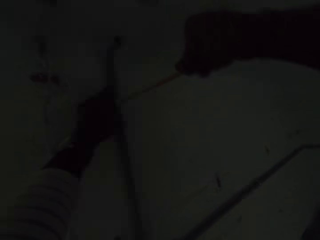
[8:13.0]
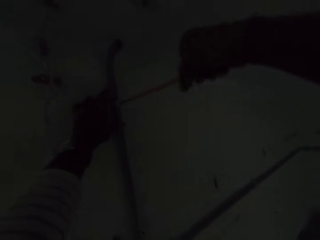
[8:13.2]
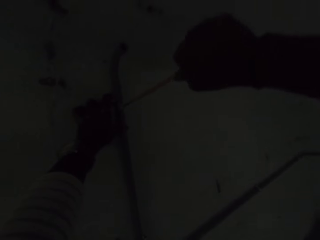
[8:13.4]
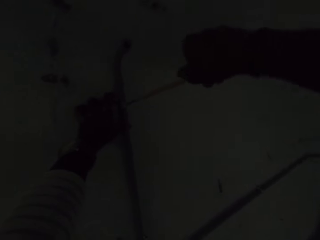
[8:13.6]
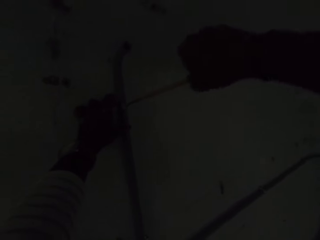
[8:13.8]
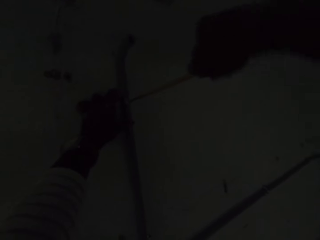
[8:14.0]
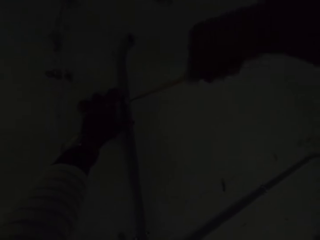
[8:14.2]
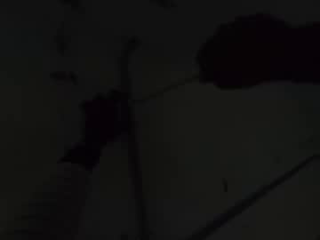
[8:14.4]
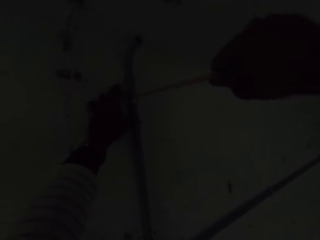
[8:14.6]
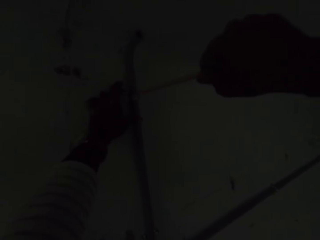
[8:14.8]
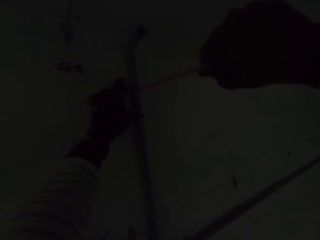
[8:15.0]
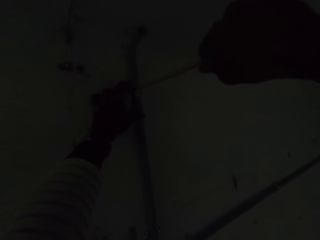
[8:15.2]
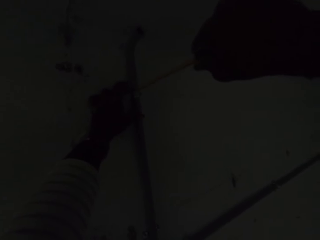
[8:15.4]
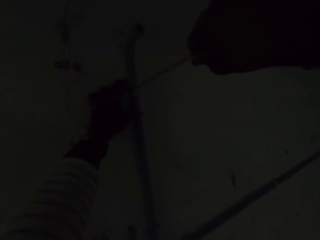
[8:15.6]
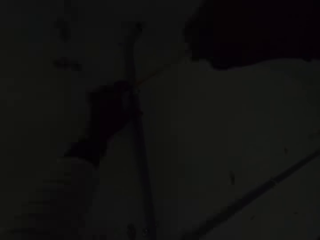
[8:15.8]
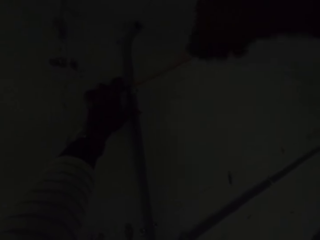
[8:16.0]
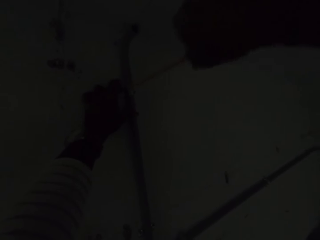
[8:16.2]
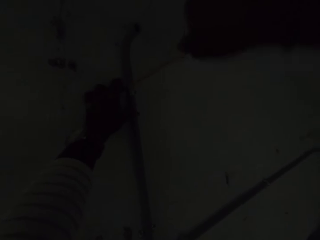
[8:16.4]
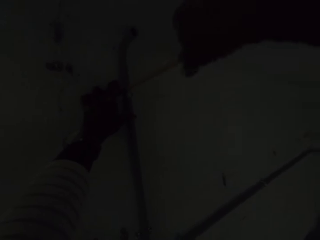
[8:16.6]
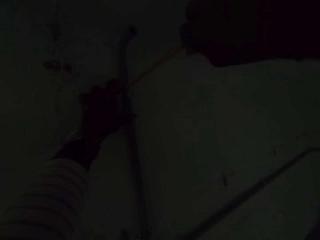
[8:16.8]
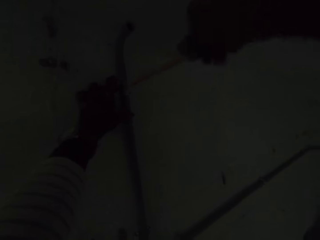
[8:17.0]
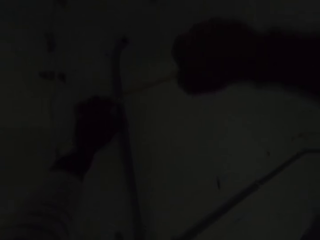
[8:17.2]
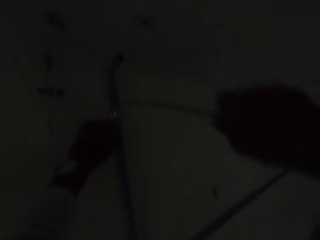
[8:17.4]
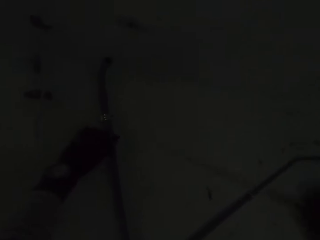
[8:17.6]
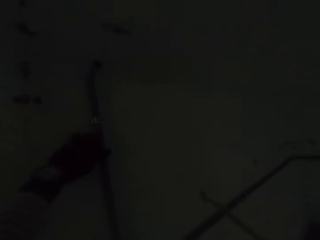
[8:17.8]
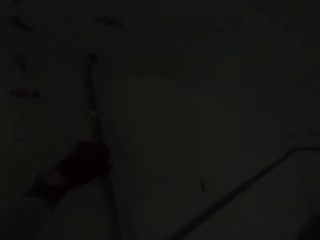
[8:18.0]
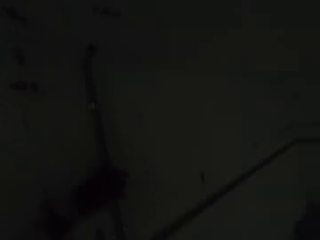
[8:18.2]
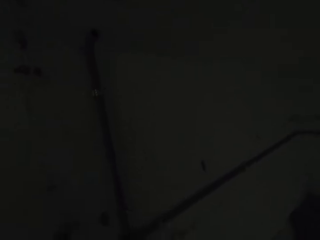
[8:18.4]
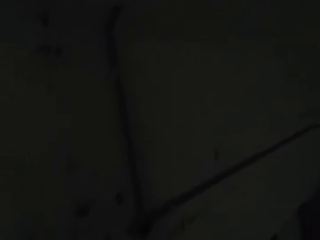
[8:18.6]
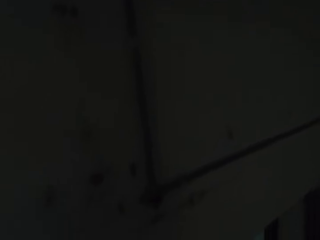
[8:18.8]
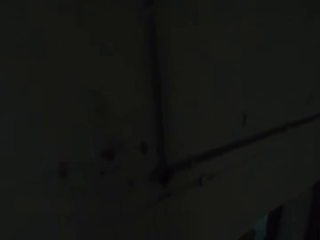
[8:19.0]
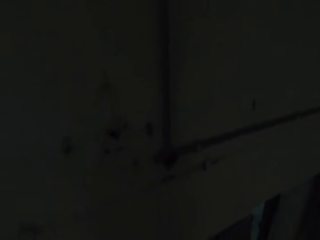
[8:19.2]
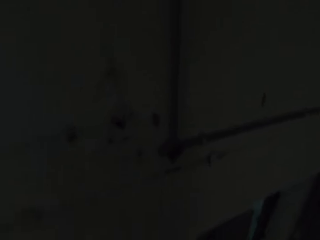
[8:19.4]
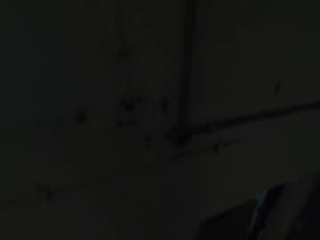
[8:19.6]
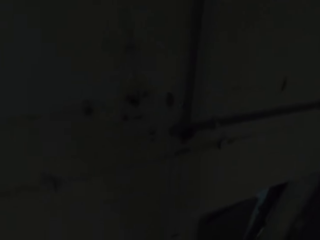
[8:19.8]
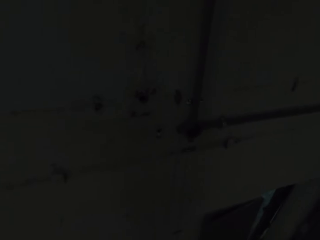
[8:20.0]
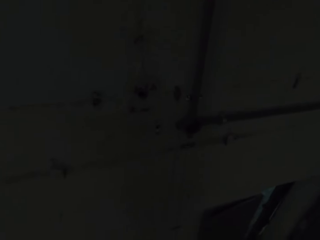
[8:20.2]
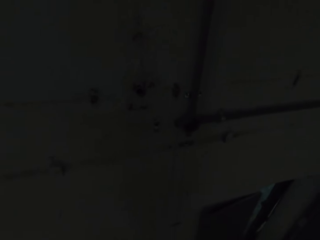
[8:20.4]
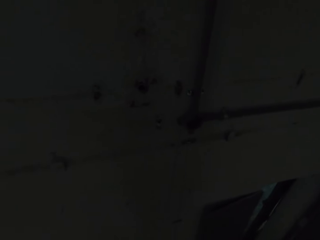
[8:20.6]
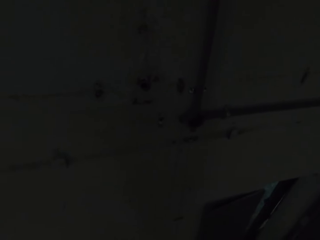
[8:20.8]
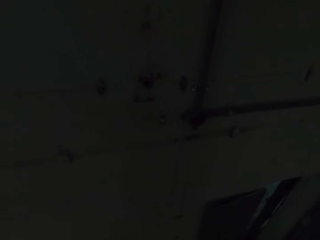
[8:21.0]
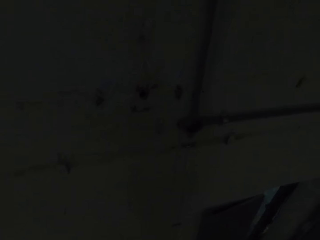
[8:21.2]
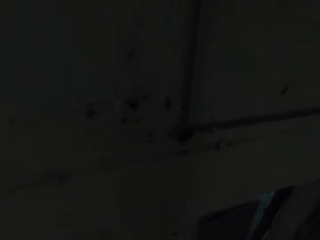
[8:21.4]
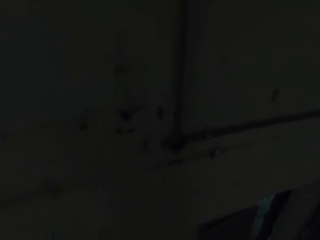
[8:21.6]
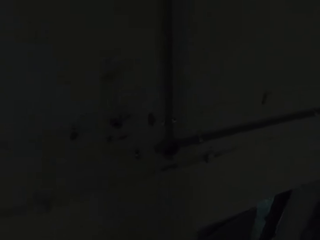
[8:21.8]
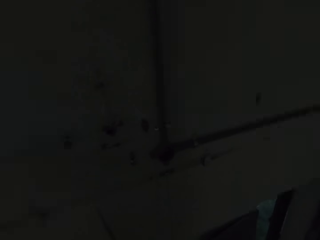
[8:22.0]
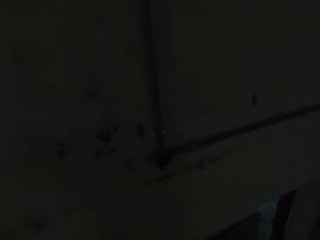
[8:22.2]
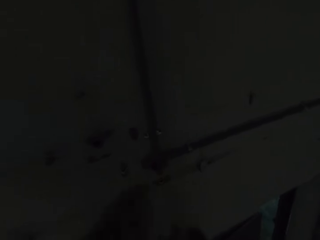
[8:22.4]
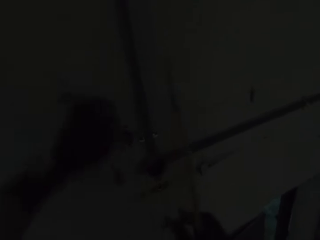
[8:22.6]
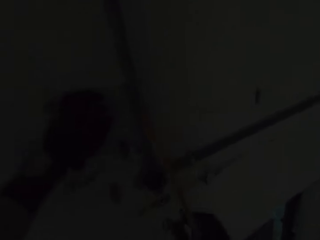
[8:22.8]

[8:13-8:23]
The camera wearer looks around the house.

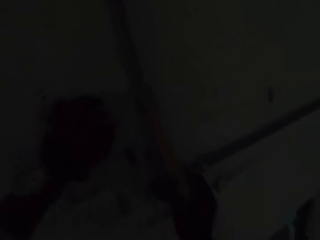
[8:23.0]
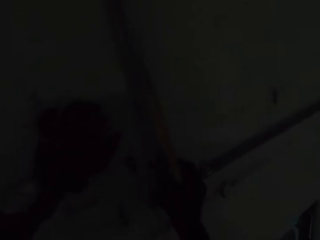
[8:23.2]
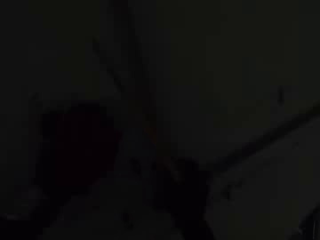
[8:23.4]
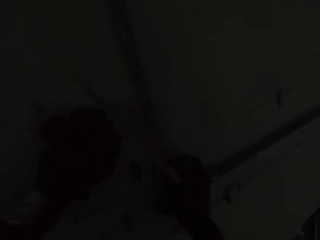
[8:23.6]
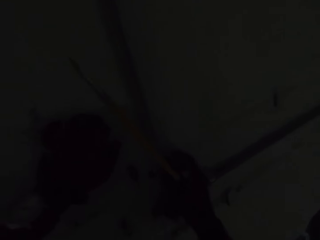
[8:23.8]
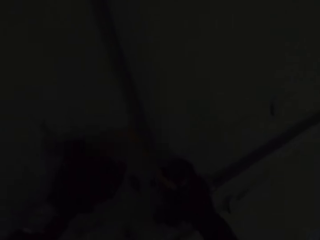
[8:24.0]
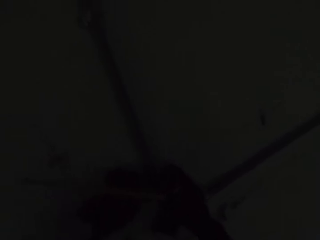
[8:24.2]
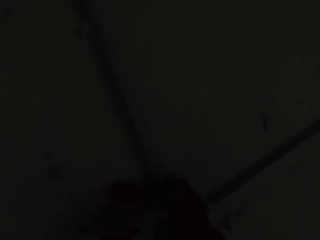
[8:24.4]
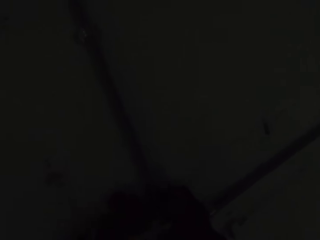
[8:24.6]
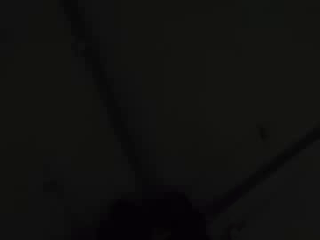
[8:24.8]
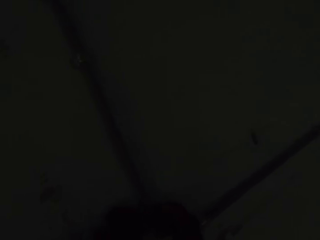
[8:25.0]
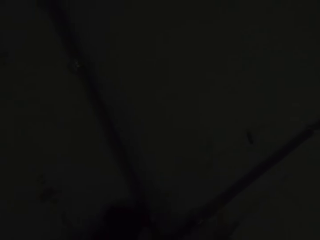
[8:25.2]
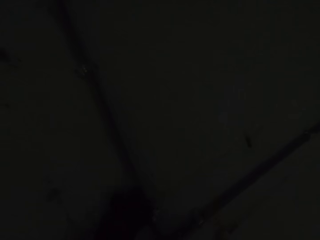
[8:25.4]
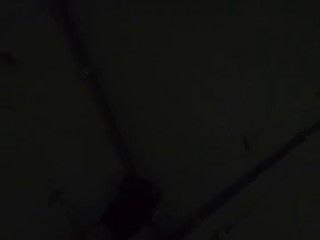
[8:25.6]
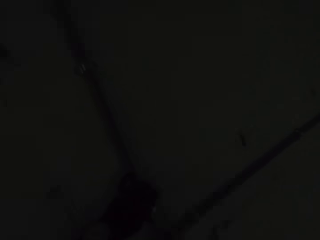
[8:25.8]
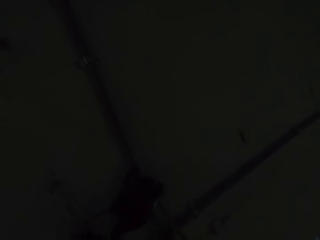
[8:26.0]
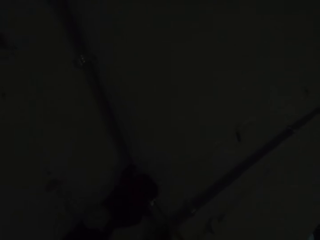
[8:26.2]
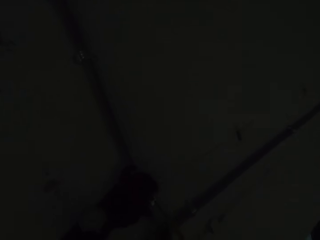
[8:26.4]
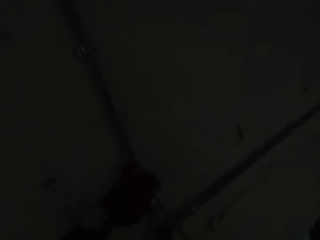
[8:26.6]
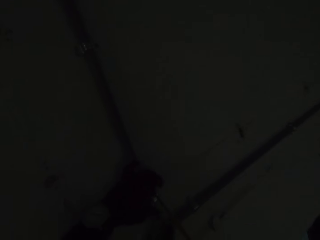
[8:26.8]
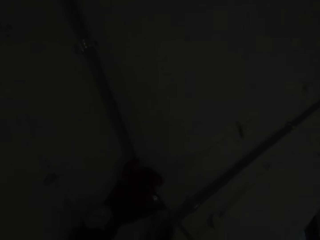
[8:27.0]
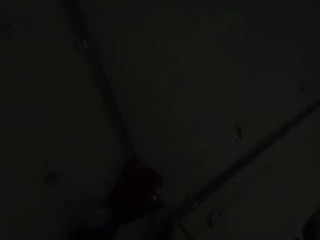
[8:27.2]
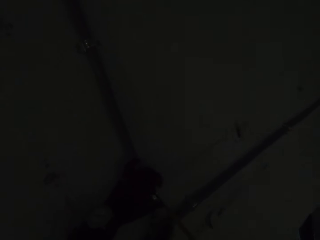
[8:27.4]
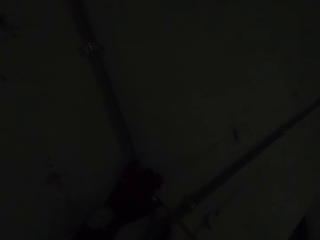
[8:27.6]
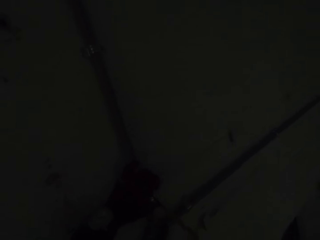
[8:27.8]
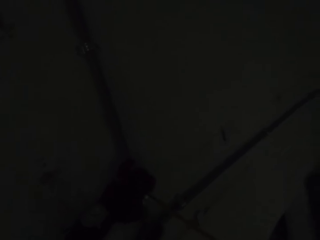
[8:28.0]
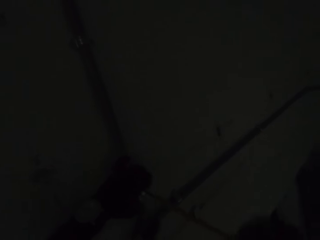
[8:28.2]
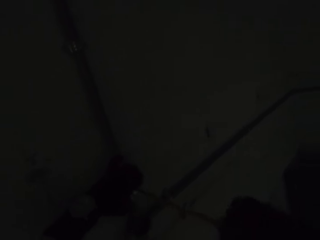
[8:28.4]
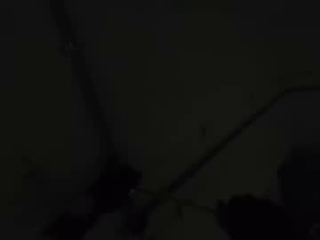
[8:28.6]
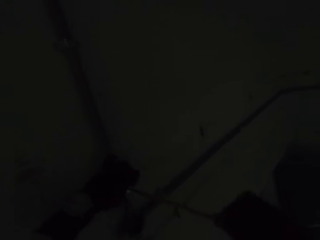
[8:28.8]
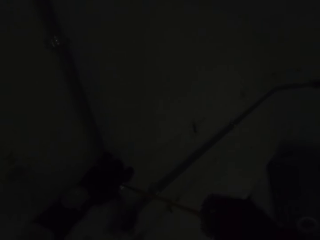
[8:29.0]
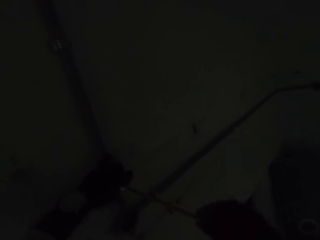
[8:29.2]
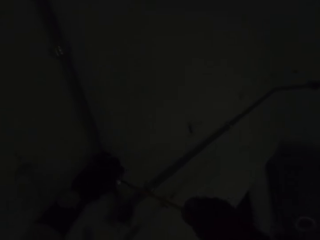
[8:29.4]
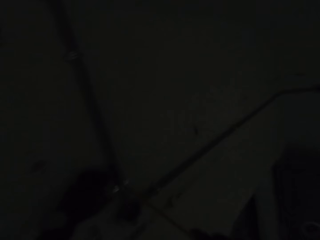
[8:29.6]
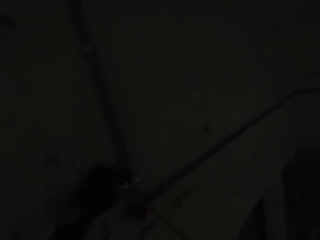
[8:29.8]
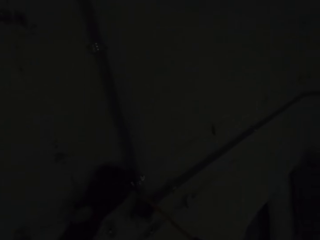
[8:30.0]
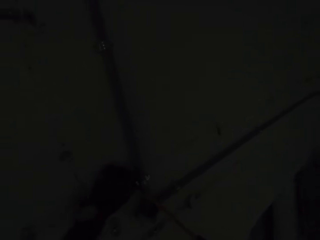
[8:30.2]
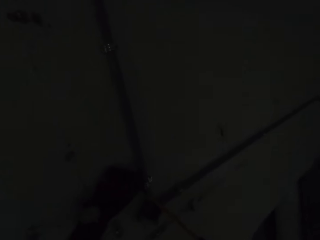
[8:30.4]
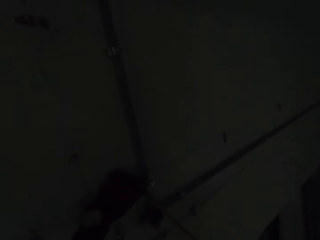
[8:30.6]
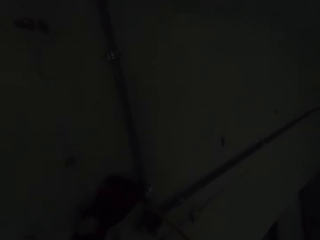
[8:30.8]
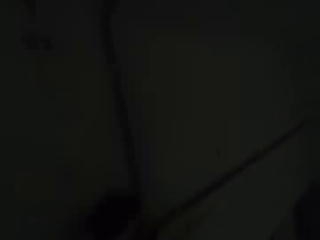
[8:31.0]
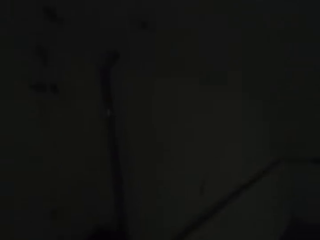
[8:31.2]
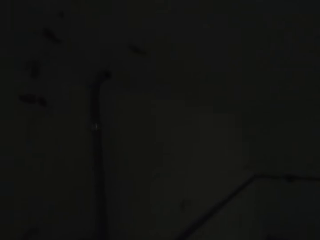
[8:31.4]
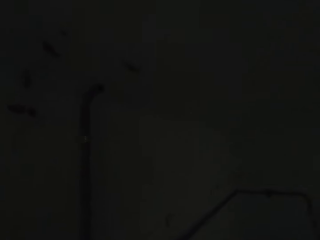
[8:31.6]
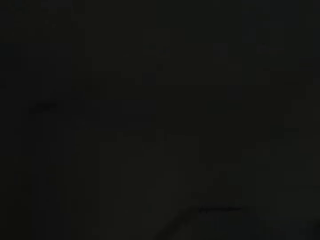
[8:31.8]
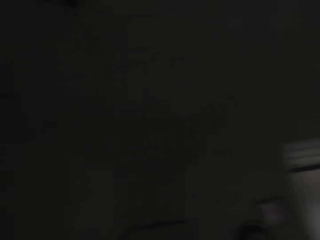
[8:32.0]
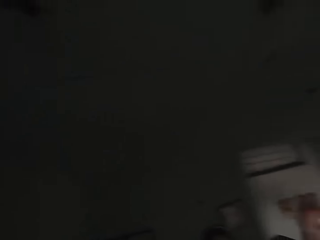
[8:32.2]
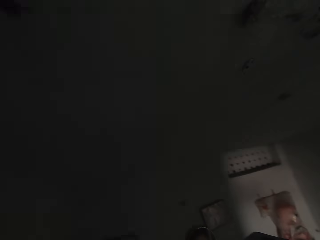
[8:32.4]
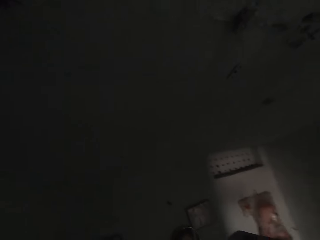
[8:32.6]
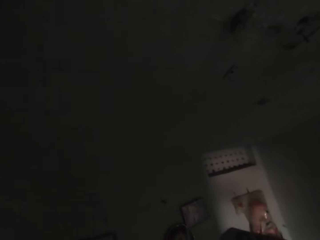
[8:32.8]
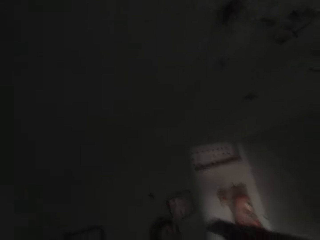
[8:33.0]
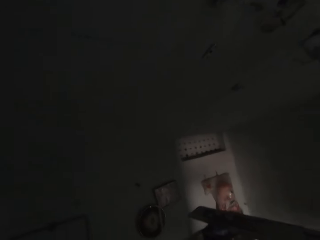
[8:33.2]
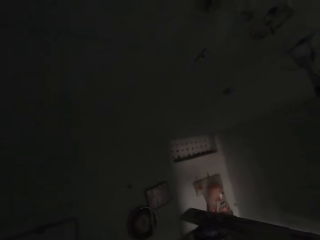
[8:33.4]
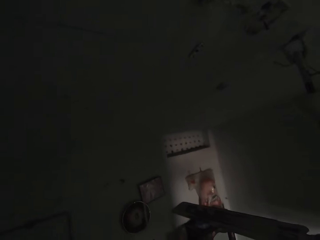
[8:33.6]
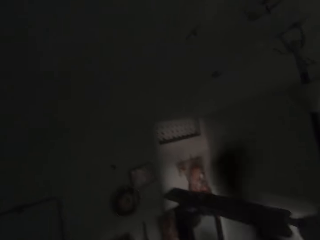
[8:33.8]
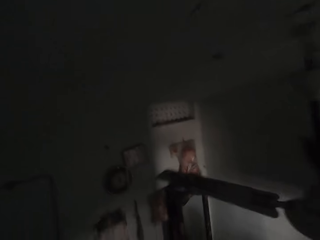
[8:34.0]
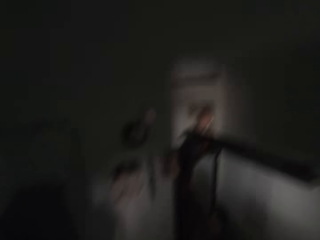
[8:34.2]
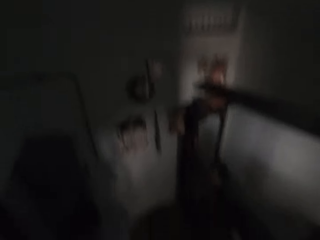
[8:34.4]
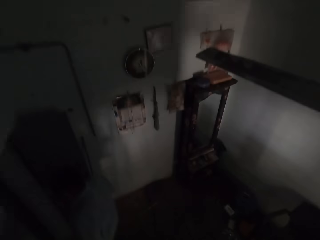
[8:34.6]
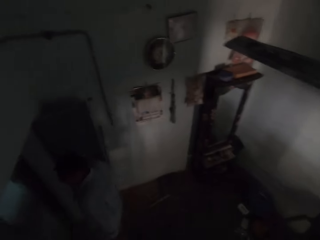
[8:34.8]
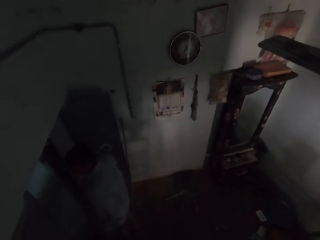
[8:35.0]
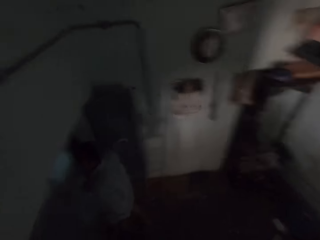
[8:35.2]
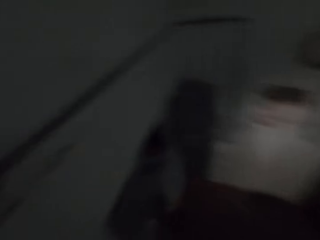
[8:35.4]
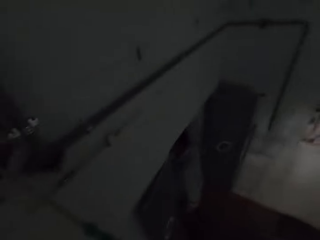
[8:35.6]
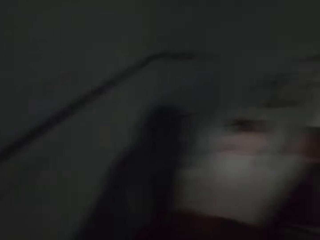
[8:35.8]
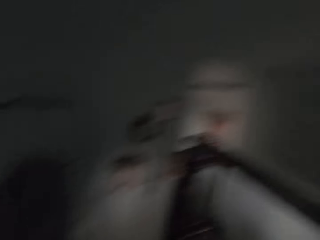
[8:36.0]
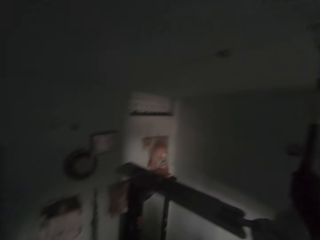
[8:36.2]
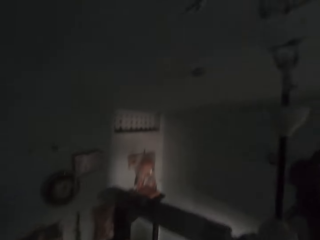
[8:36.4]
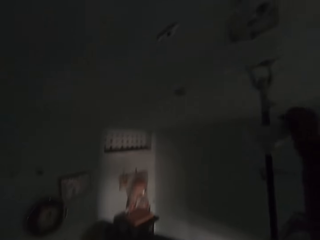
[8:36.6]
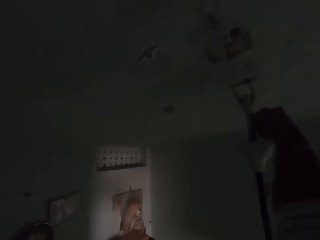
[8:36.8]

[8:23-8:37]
The camera wearer holds the conduit box on the wall with his right hand. He screws the pipe on the wall. He holds a saddle clip on the conduit pipe on the wall with his left hand. He fastens screws into the saddle clip on the conduit pipe on the wall with a screwdriver in his right hand. He looks around the house. A man walks through the door in the apartment. The camera wearer looks at the man.
